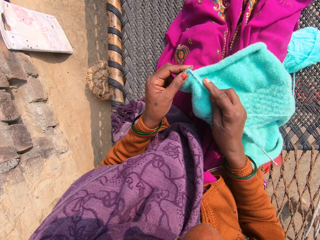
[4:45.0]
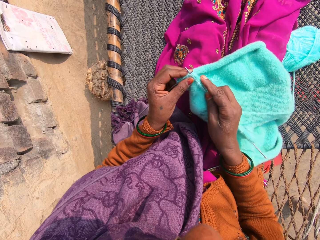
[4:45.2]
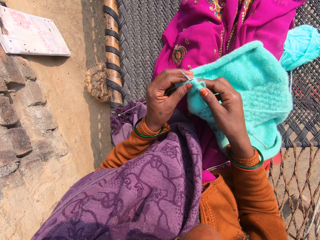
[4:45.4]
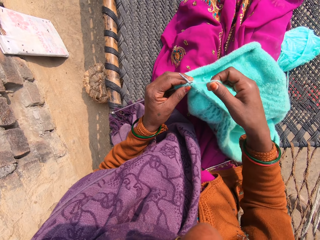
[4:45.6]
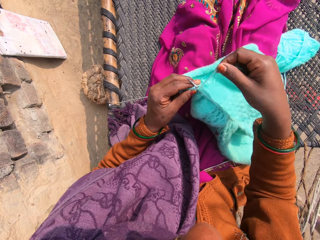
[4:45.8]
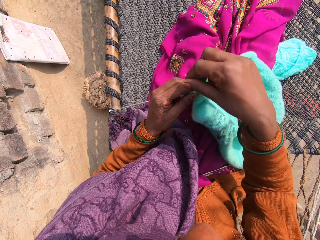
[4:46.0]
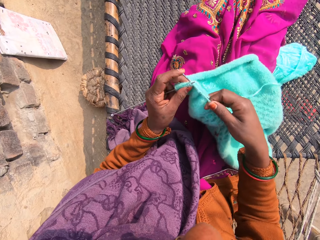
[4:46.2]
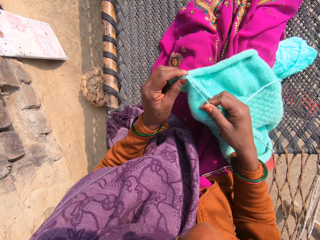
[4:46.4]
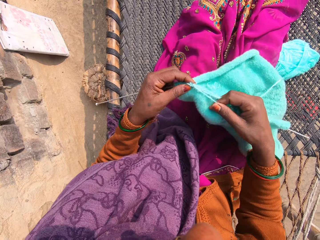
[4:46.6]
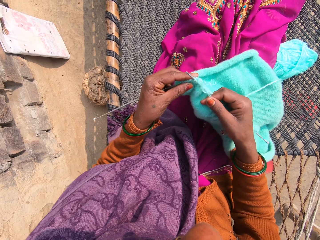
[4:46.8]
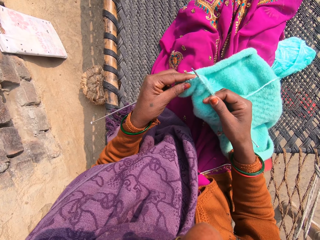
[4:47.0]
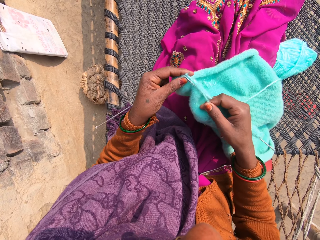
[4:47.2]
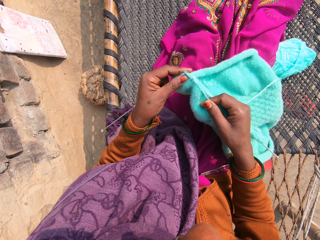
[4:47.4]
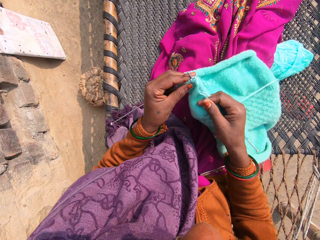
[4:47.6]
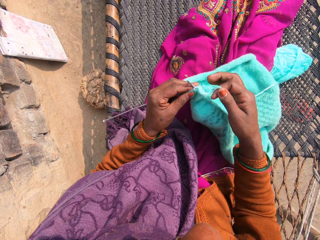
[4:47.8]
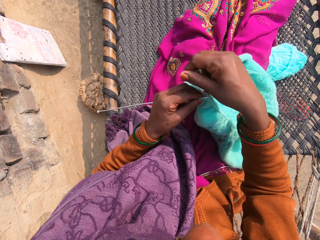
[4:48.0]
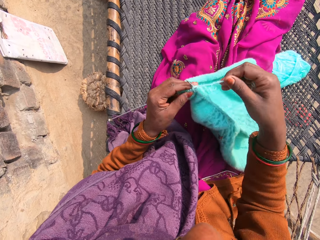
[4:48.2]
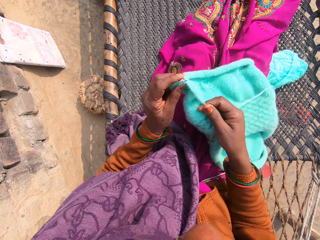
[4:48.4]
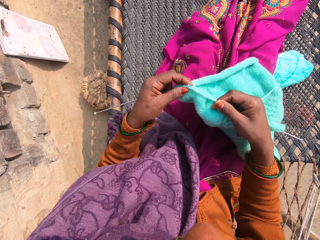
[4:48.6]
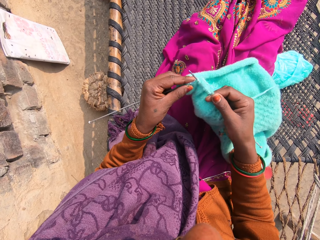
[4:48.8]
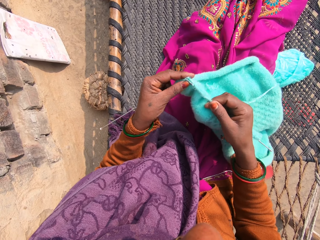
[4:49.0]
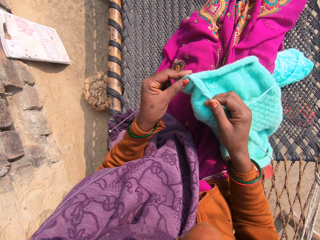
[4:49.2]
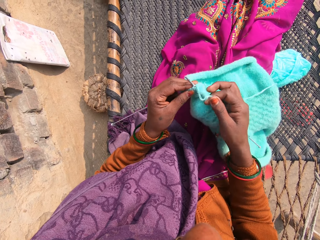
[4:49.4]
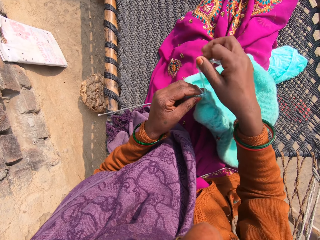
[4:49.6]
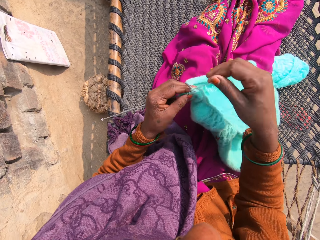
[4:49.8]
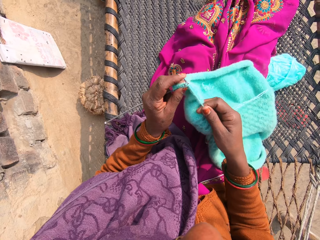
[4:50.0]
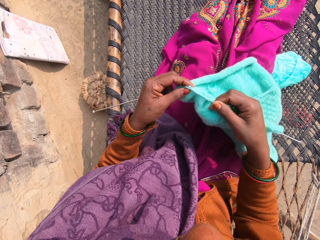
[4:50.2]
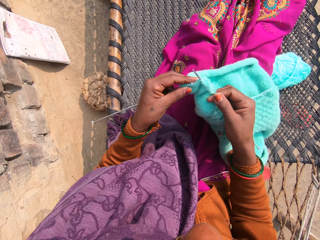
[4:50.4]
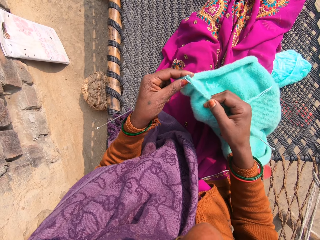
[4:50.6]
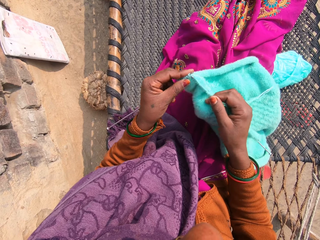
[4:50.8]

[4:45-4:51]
The camera wearer knits the yarn into a piece of garment with knitting pins.

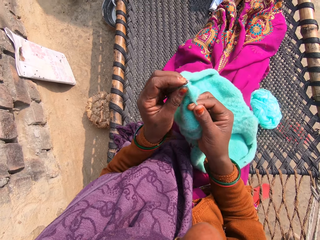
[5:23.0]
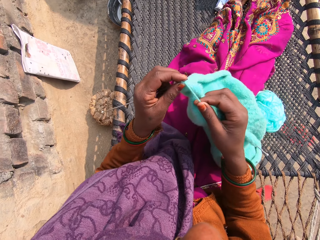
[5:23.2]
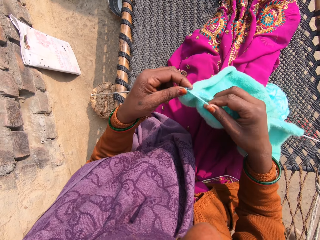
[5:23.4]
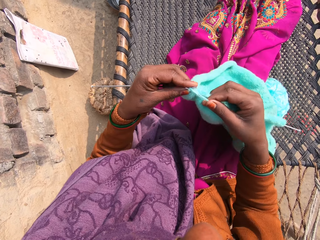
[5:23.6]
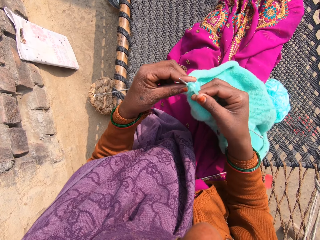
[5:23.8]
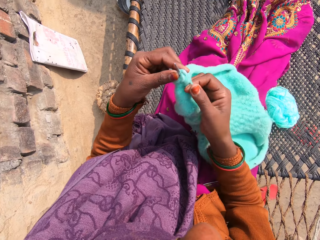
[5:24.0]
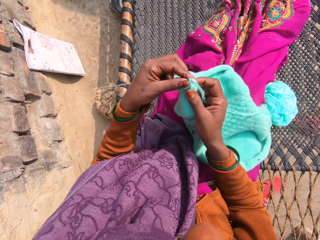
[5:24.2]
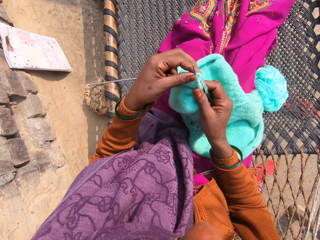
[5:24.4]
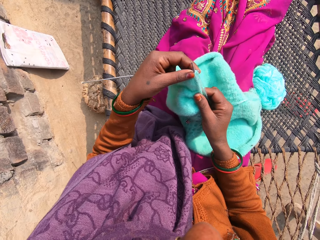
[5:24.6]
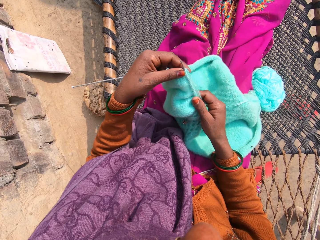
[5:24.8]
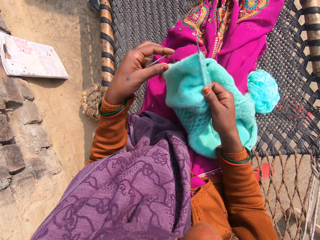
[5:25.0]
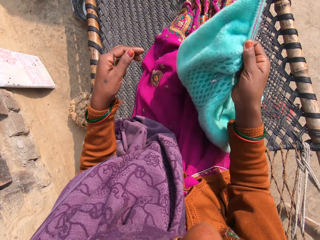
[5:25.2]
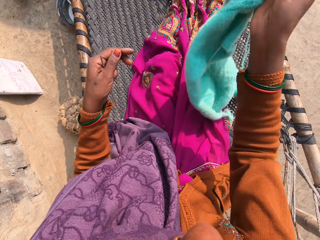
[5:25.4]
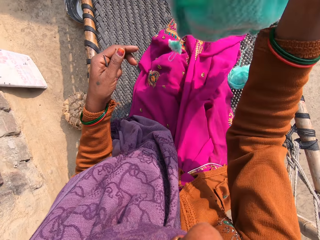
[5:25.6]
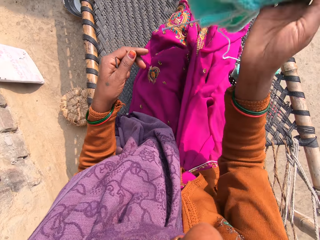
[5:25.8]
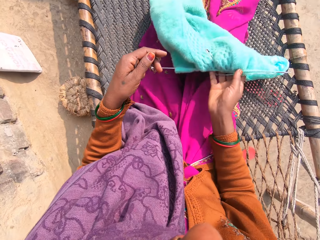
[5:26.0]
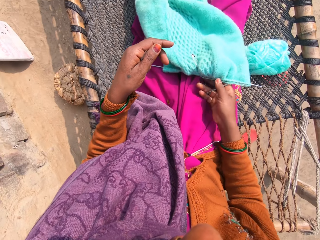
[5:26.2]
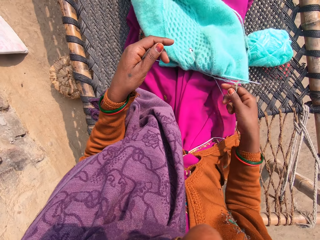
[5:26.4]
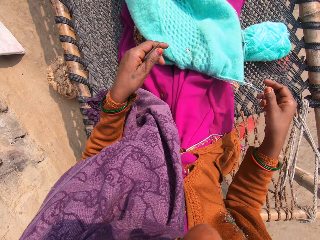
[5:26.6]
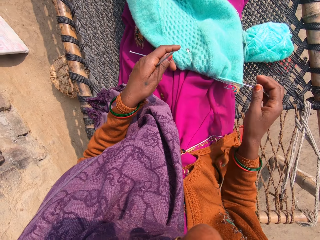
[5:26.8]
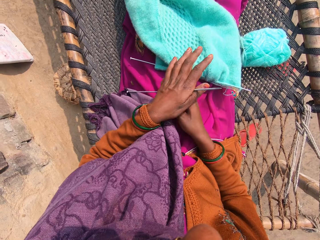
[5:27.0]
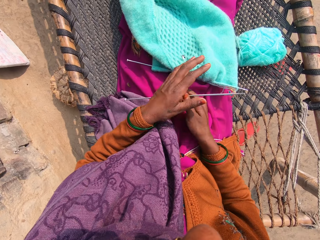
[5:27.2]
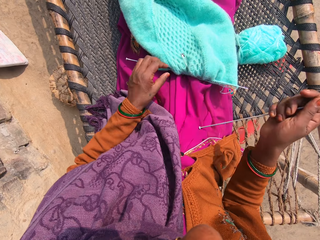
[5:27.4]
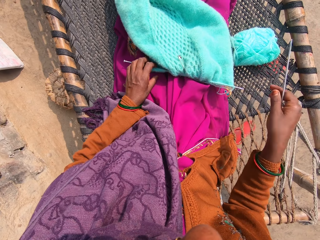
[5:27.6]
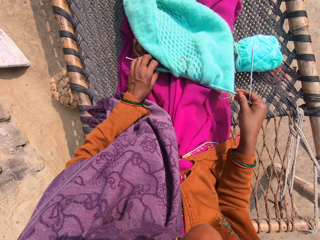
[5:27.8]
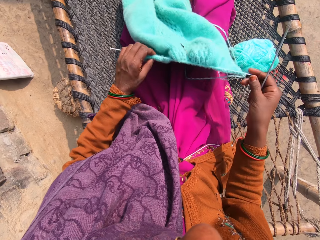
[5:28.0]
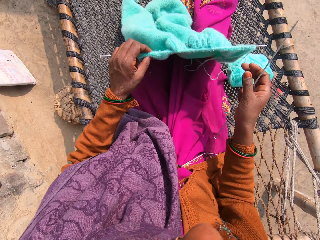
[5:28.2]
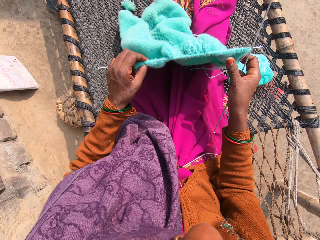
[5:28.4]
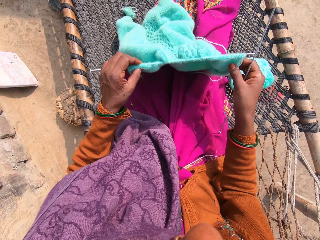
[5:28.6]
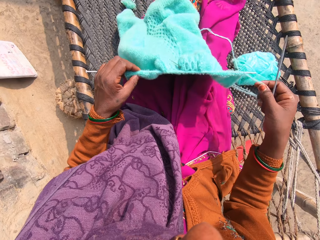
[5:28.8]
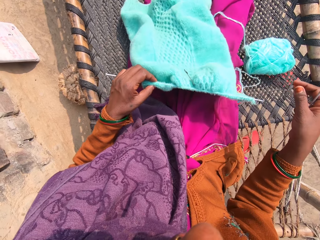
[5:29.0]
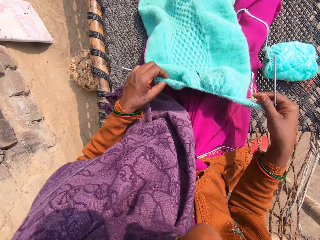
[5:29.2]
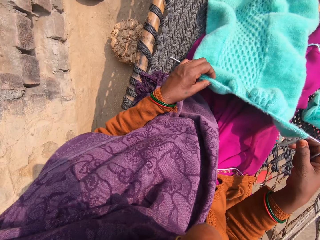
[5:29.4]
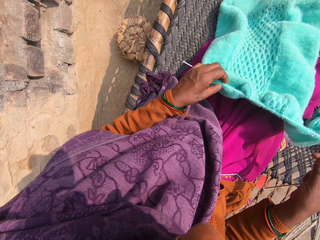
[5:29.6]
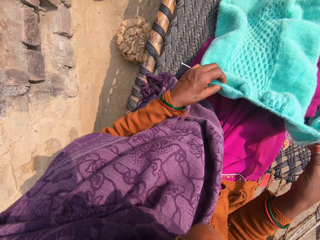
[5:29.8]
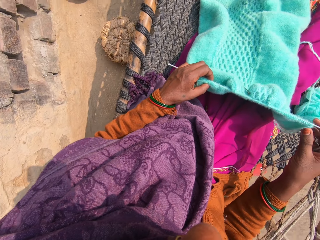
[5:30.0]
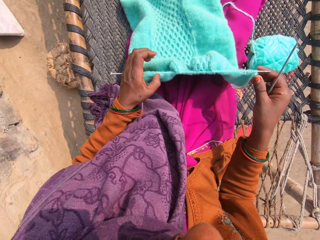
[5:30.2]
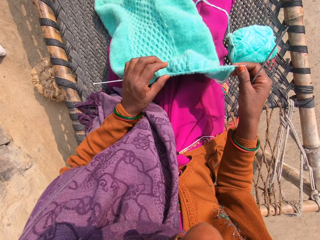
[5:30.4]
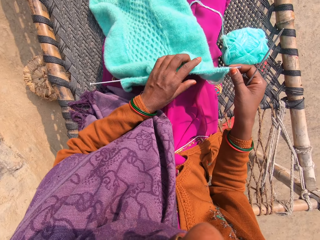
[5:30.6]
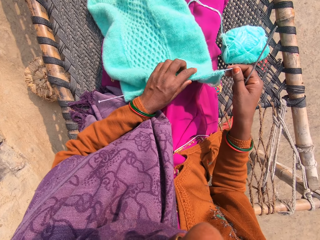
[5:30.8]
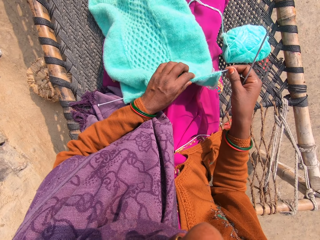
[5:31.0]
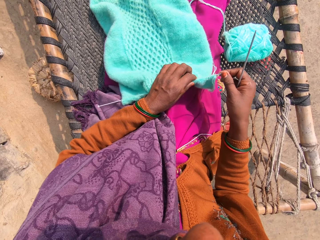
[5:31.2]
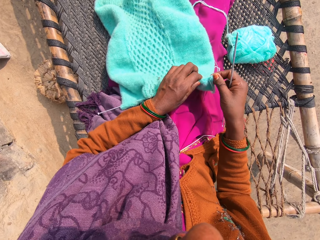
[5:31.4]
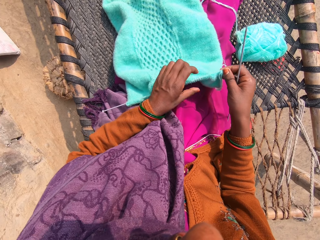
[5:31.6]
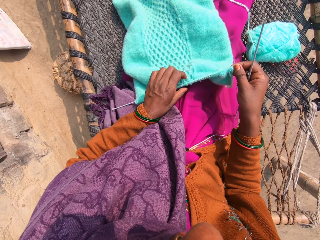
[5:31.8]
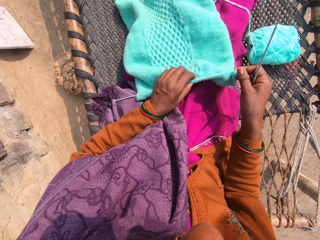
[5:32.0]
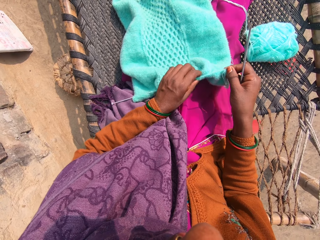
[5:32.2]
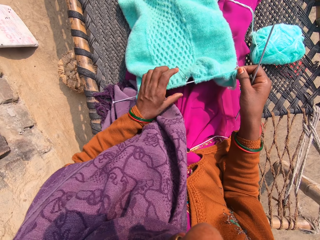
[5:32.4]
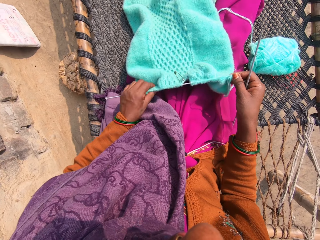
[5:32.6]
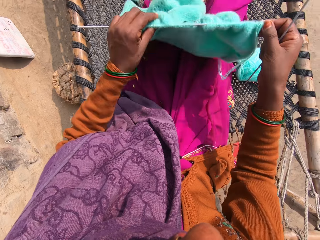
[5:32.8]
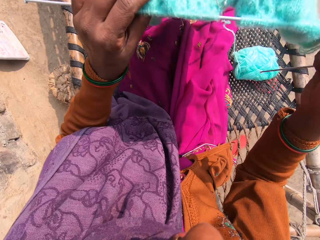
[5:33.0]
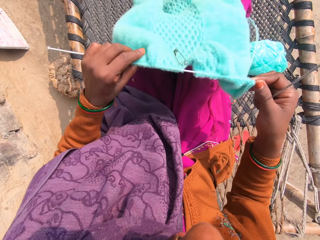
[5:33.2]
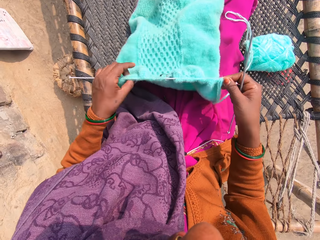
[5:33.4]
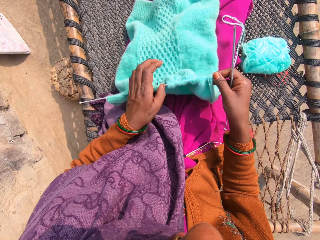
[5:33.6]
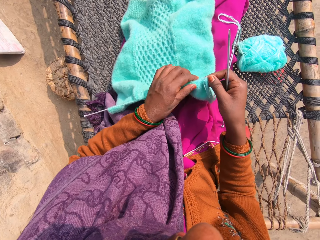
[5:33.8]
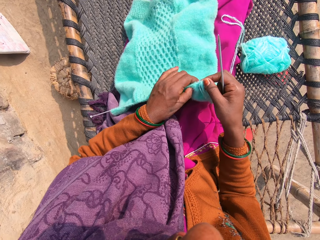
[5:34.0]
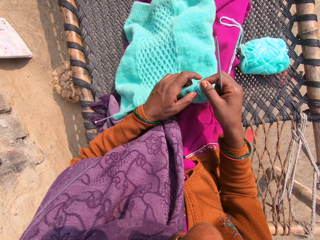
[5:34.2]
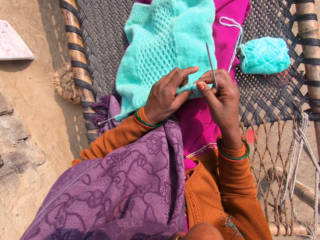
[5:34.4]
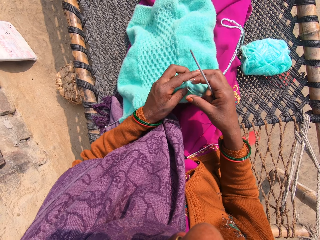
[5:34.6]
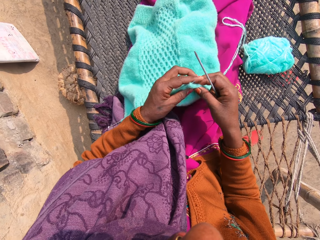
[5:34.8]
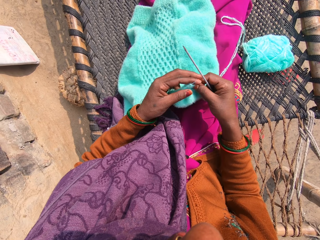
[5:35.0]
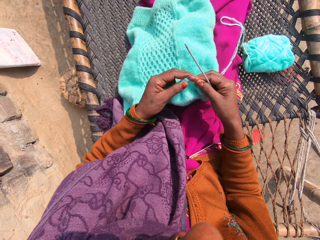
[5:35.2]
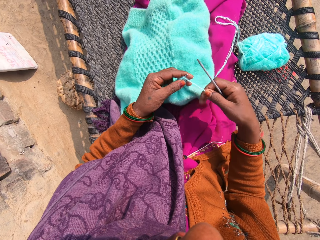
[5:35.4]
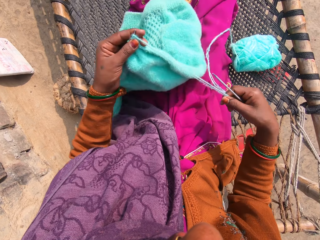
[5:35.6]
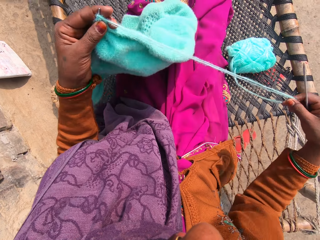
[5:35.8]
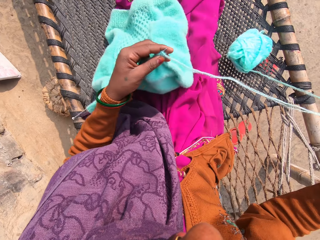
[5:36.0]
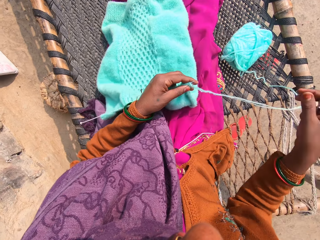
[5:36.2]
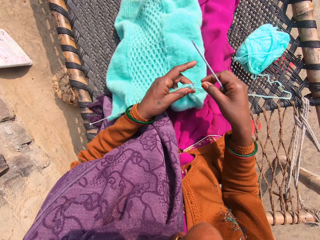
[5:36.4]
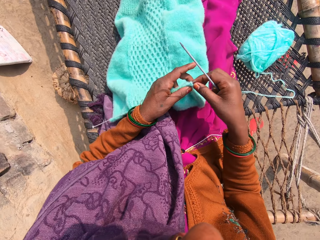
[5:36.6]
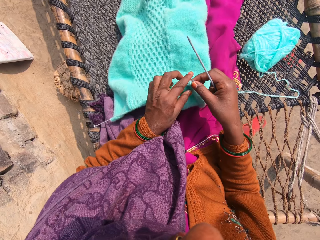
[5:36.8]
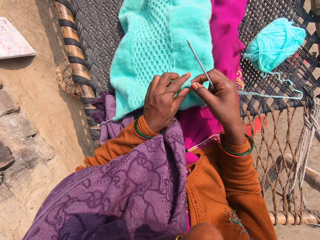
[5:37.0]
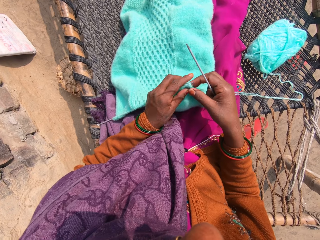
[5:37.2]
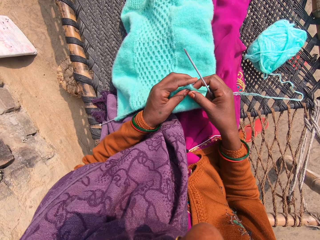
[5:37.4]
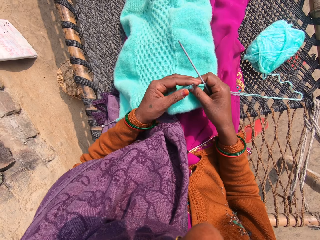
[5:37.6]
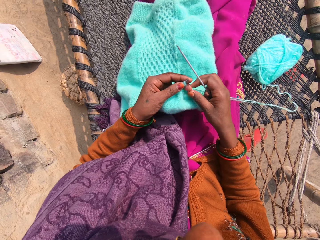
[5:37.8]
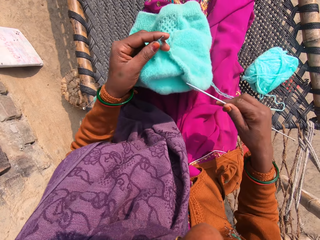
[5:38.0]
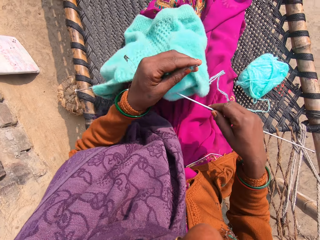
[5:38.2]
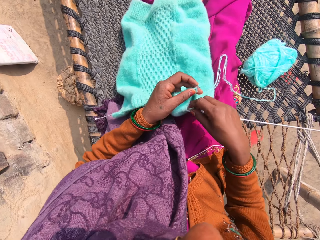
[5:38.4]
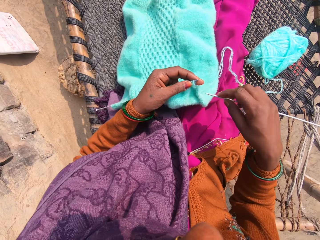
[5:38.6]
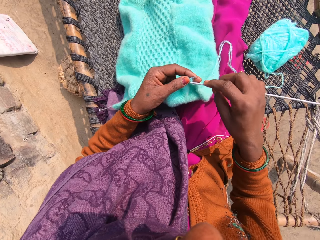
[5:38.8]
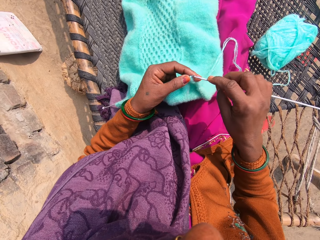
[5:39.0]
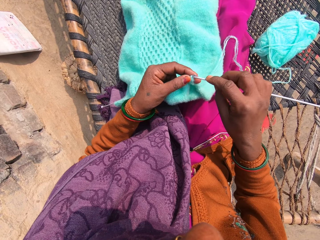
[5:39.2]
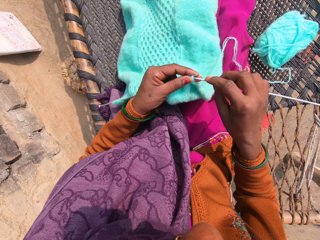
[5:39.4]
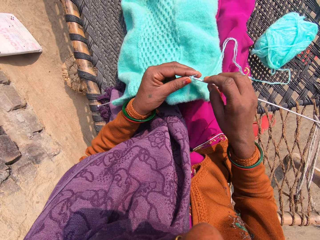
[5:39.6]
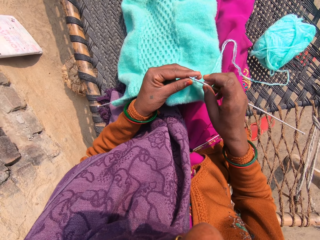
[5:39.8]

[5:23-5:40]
The camera wearer adjusts the piece of garment or cloth with her hand. She turns the piece of garment. She drops the piece of garment on her legs. She transfers the knitting pin from her left hand to her right hand. She lifts up the piece of garment. She looks around. She adjusts the piece of garment with her hands. She pushes the needle through the piece of cloth. She lifts the piece of cloth.
